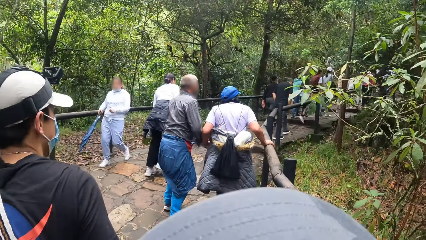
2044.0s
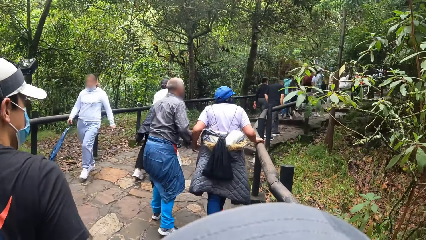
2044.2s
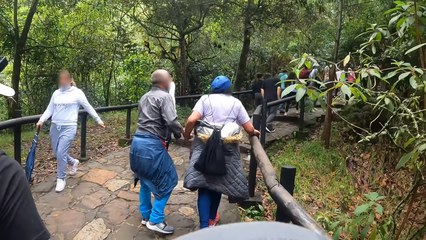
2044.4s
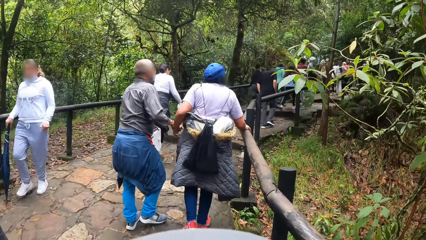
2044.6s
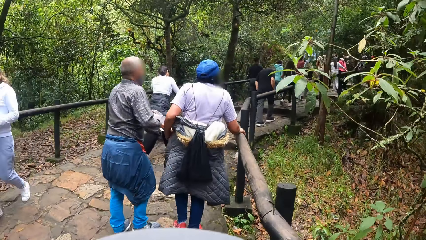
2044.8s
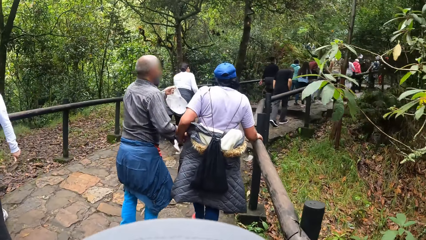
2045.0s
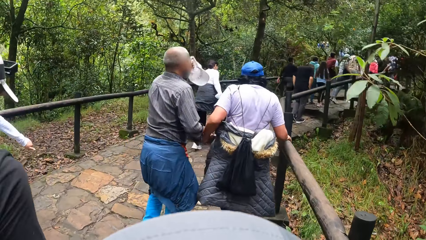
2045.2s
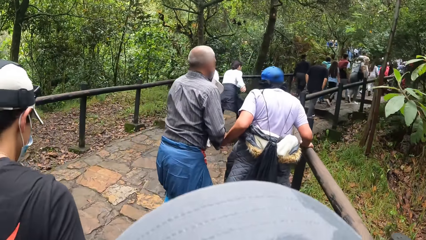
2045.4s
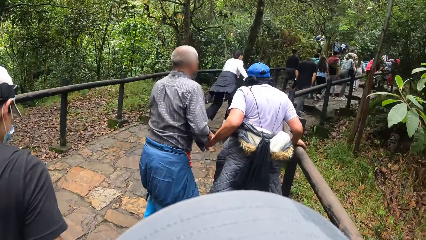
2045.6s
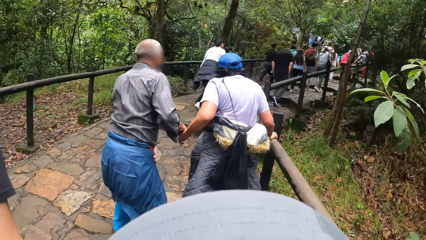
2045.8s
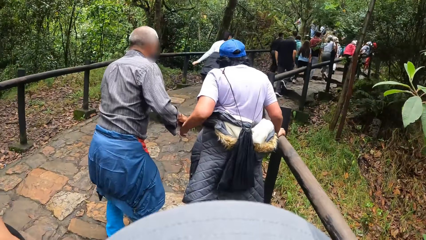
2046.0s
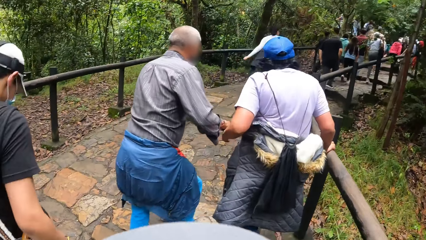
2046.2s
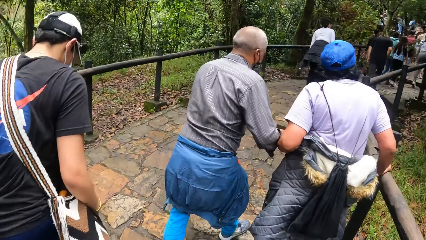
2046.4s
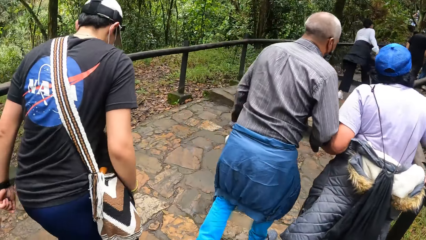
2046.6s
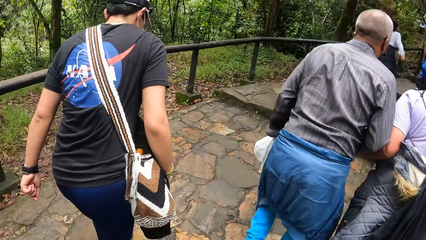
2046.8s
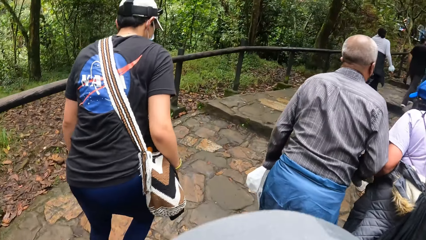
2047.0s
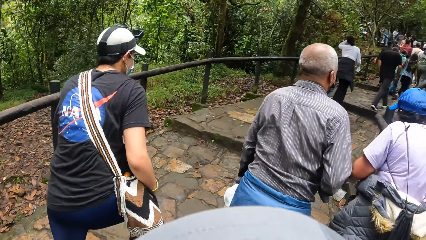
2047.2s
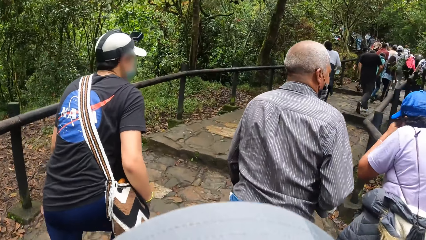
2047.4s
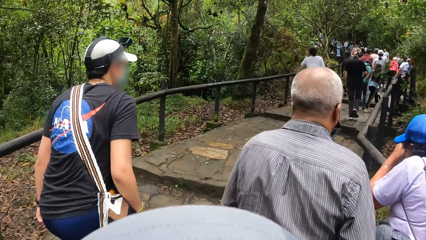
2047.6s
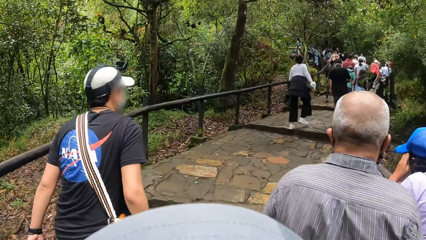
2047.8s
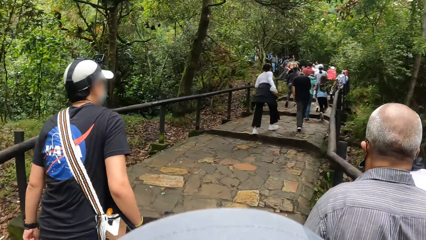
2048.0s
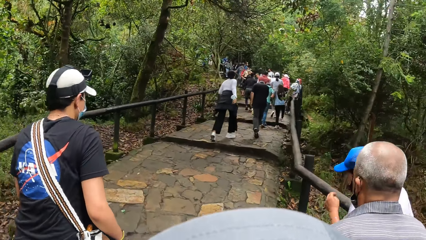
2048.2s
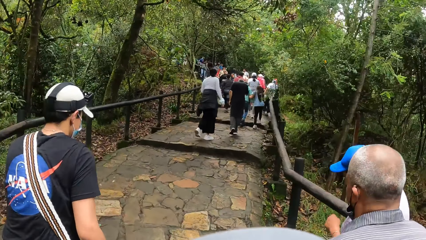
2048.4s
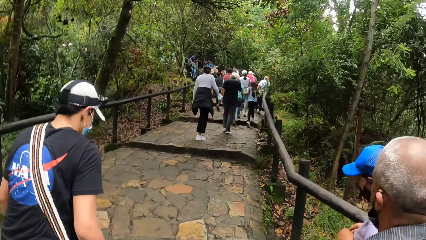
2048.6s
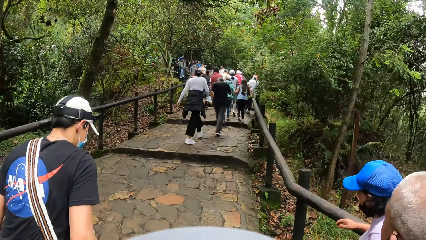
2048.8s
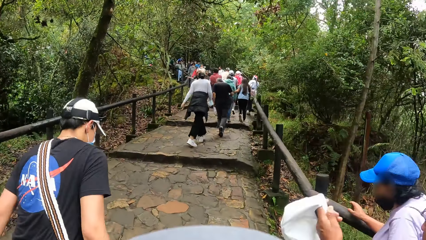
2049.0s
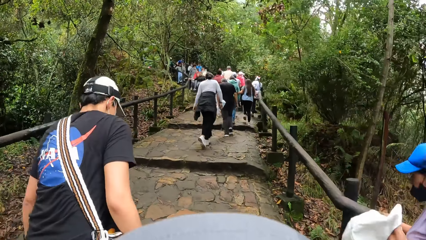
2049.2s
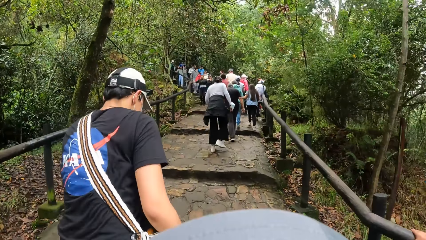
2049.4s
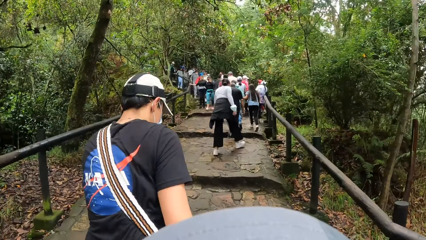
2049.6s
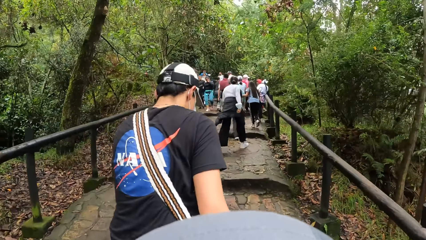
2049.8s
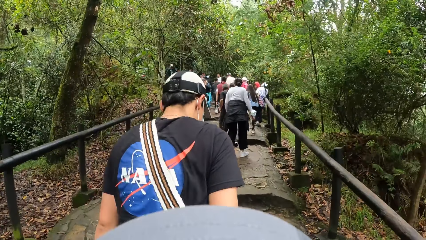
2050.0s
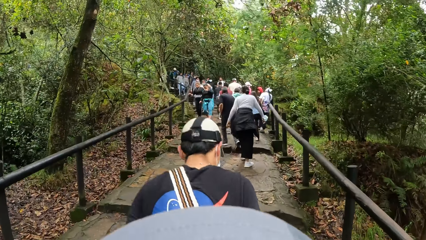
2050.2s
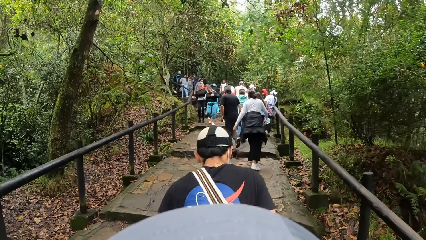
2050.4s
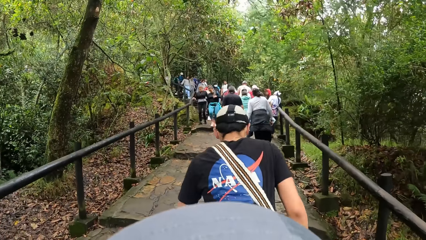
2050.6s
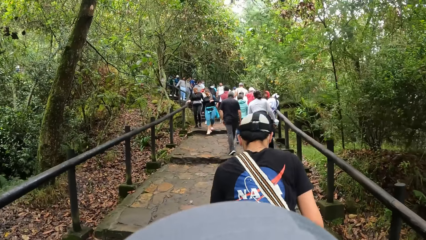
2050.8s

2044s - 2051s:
A man walks ahead on another man.

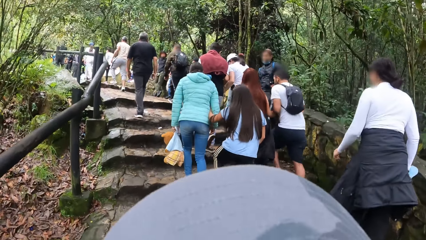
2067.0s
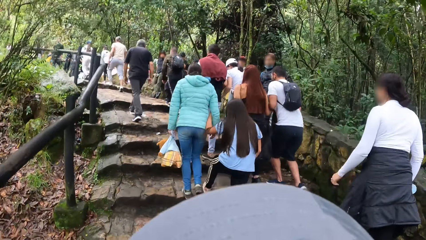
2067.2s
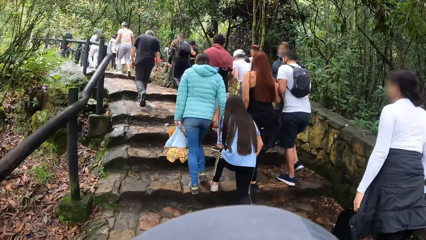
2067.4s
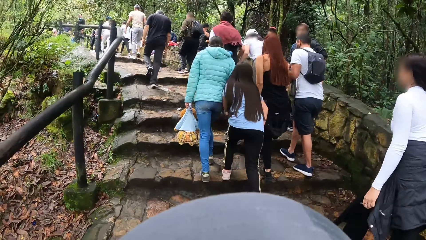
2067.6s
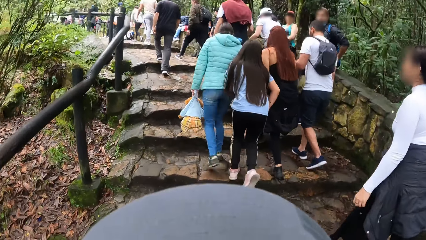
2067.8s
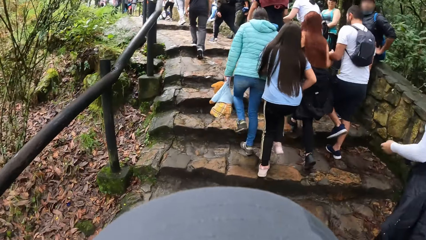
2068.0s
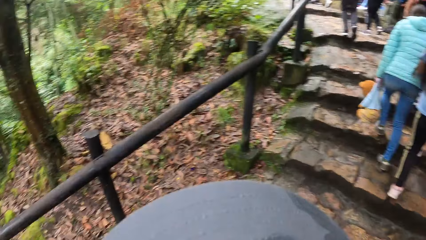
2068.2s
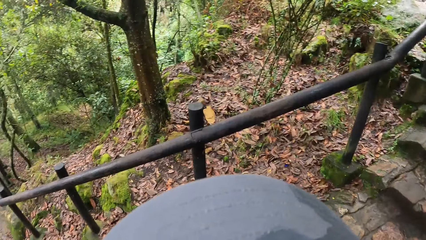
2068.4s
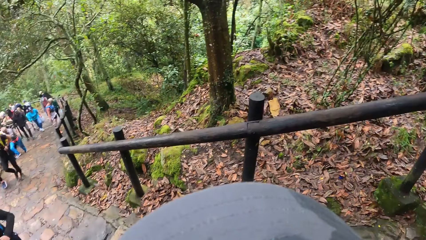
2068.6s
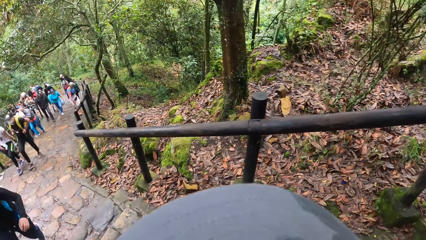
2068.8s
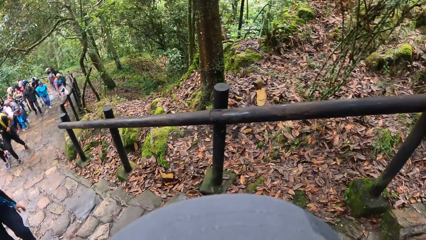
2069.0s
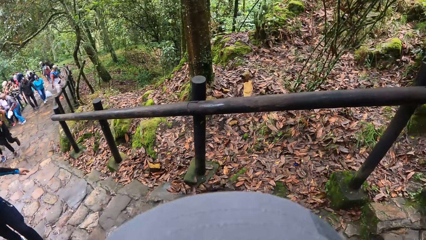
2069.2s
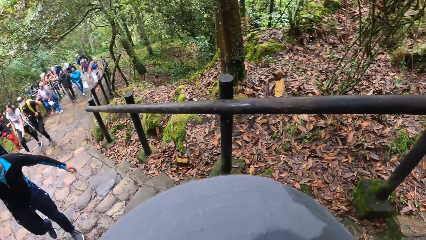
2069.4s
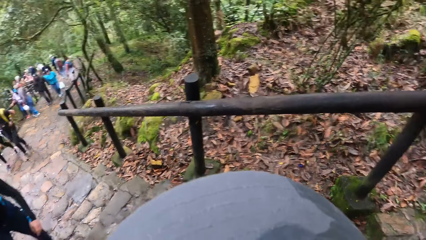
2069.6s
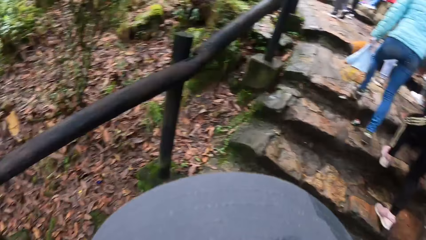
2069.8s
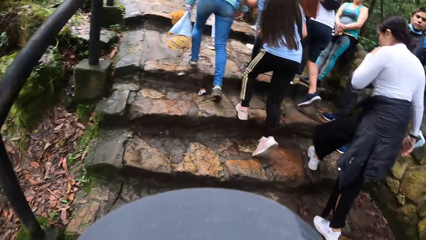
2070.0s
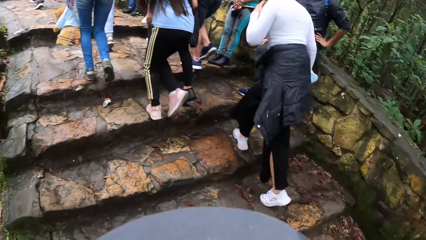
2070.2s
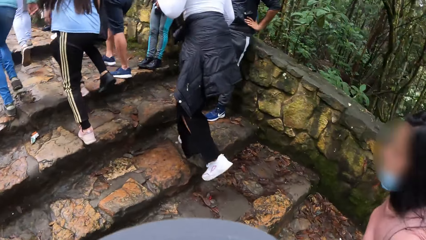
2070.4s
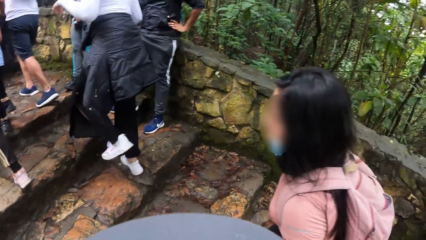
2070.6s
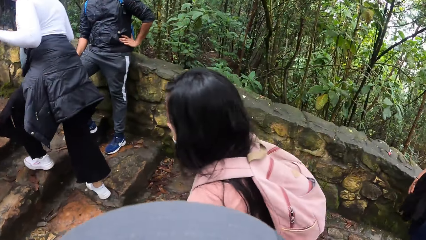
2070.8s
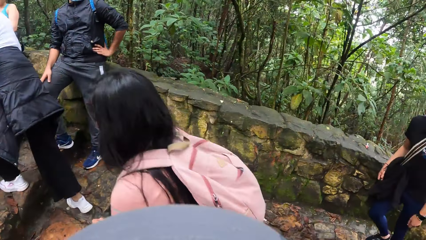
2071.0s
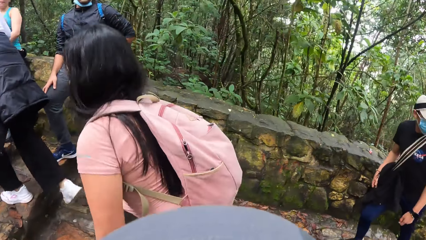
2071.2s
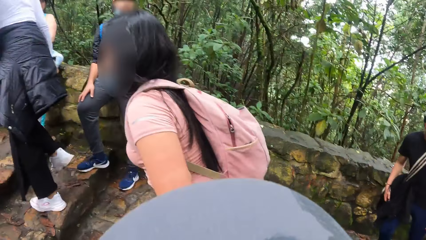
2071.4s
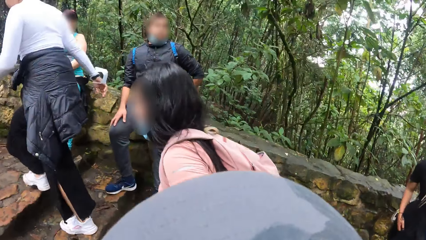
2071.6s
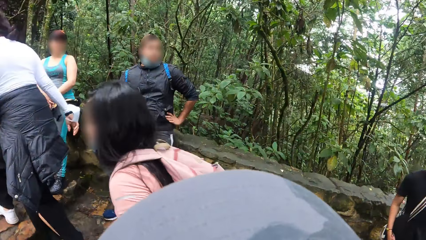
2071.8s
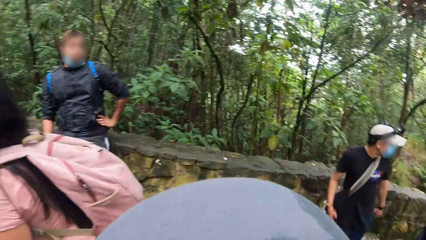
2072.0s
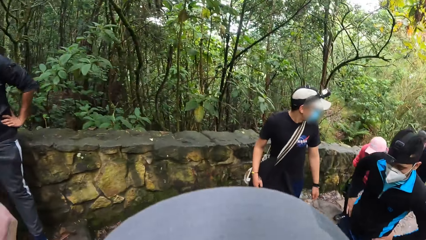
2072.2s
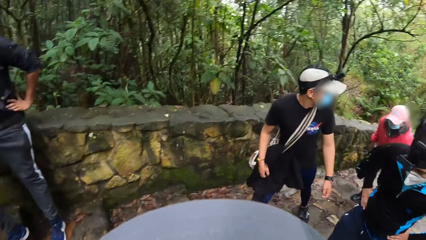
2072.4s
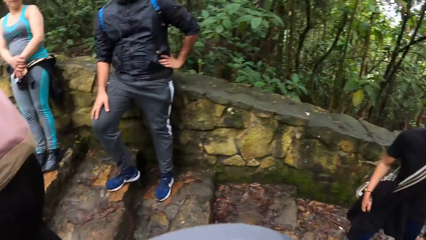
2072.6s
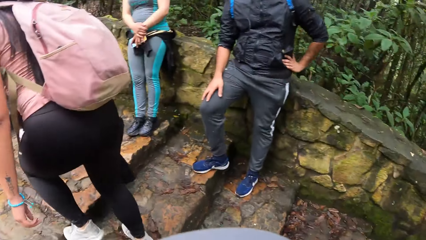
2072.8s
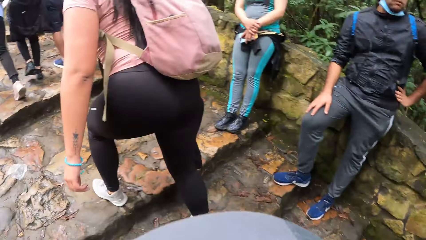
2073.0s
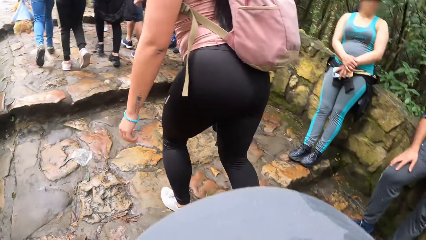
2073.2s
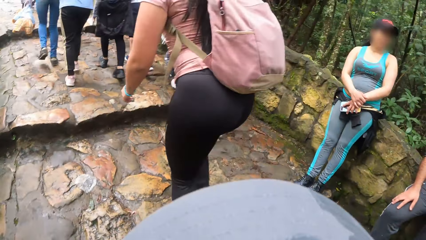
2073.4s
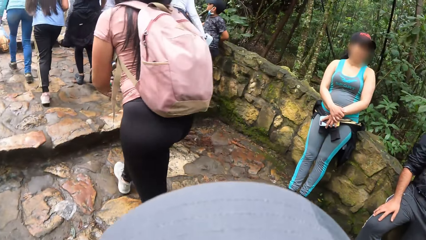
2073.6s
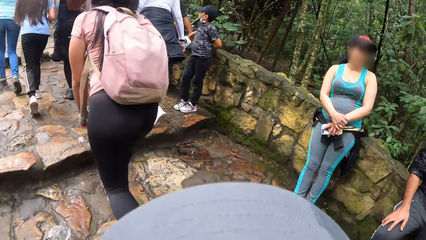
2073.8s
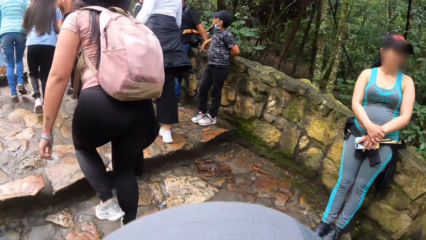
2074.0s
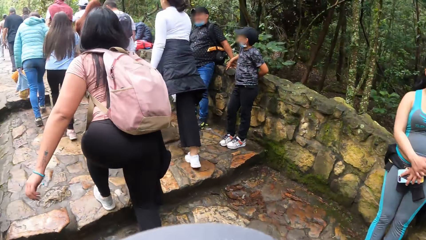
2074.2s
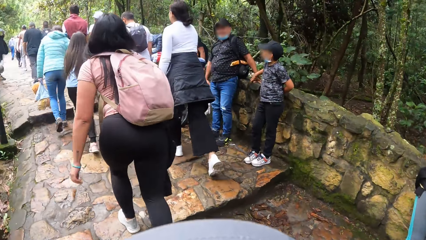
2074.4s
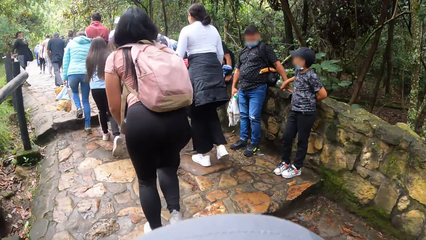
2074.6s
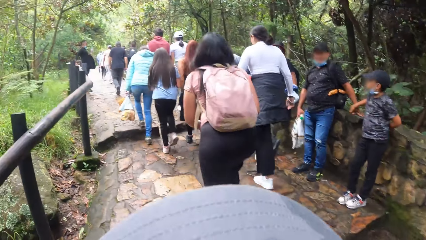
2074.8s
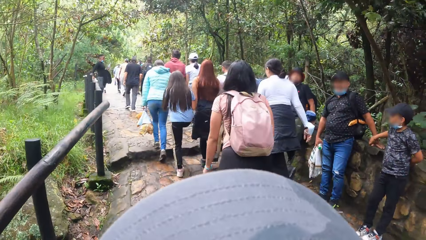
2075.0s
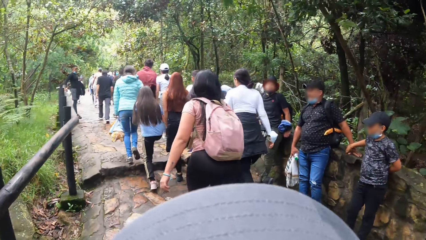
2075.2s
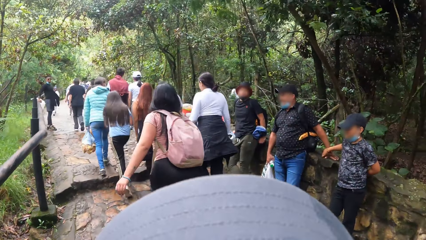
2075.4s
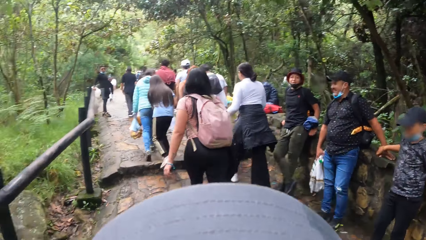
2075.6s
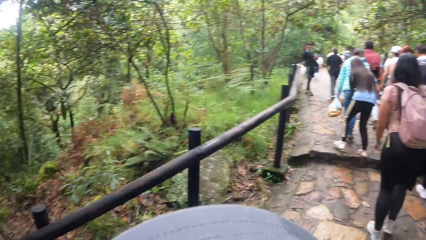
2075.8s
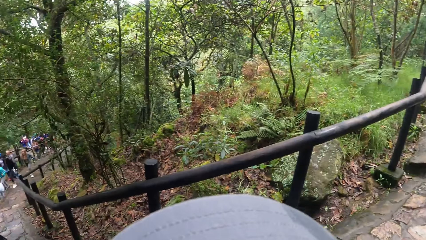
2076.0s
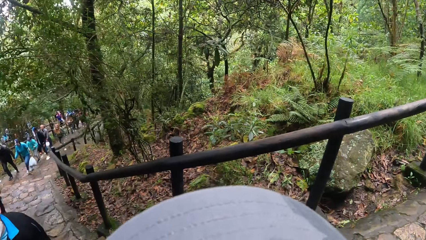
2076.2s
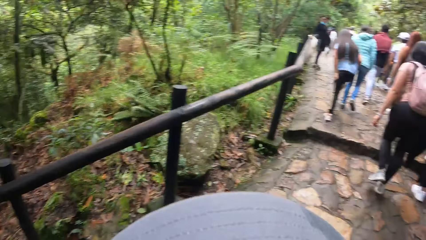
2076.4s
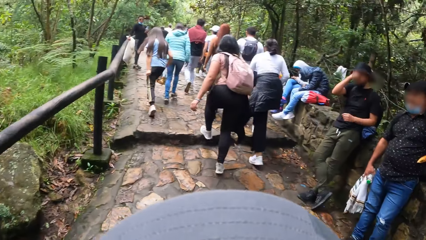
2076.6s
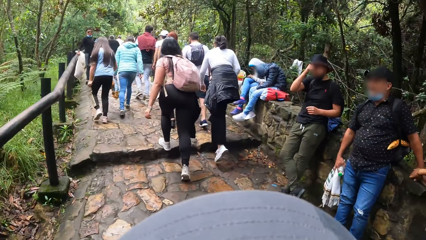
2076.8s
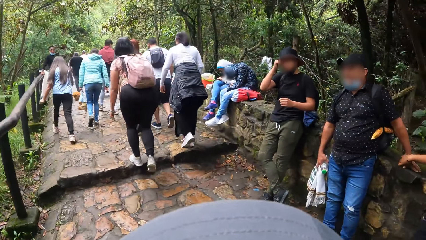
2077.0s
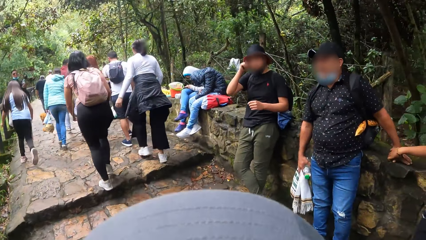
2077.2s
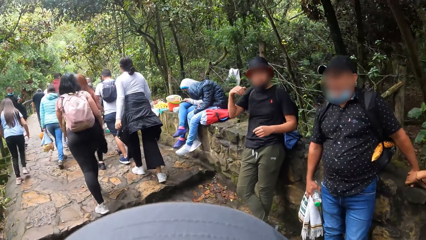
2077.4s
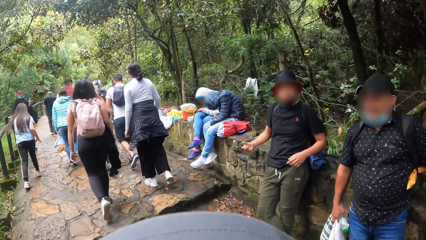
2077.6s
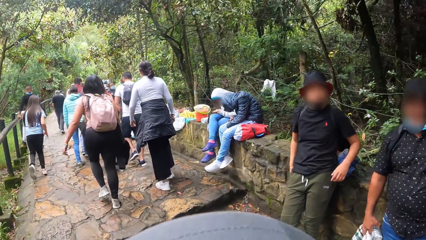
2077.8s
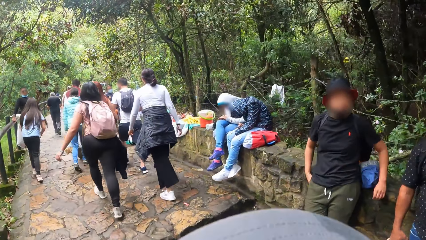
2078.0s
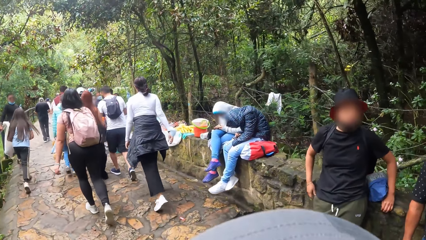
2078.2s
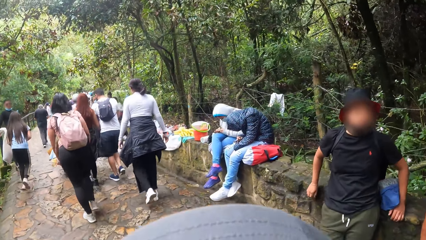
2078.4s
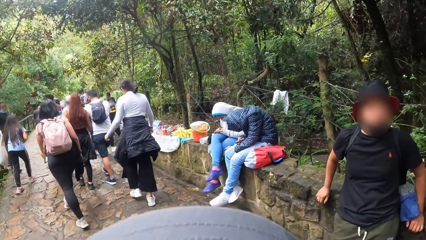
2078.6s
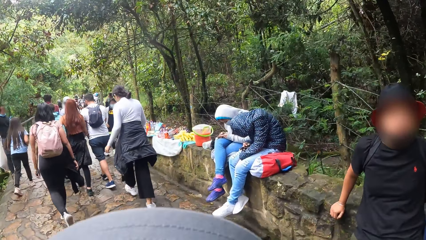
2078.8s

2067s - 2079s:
The camera wearer looks at the back. They look aside. They look at the back.
